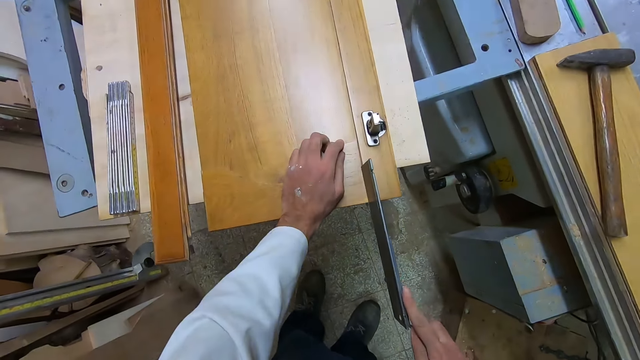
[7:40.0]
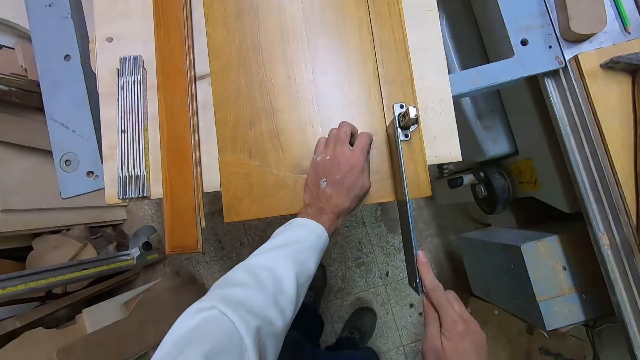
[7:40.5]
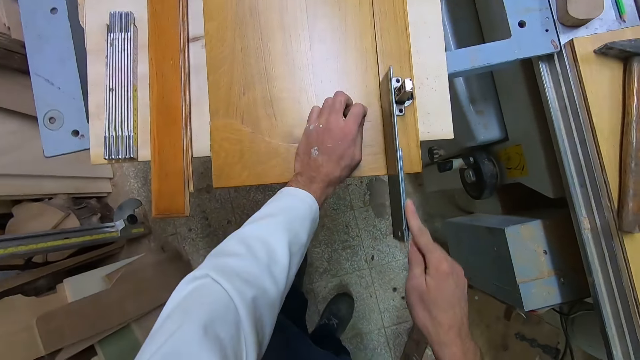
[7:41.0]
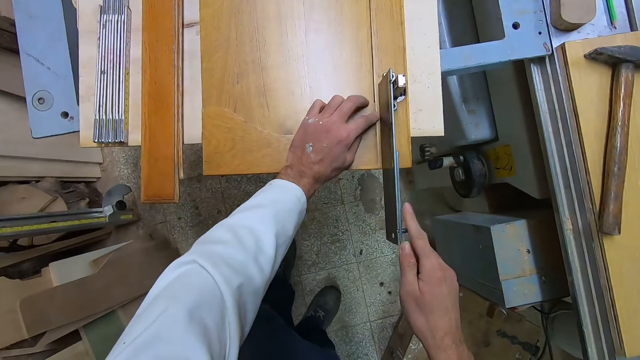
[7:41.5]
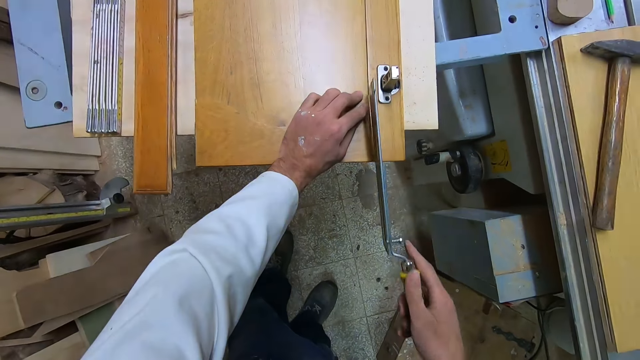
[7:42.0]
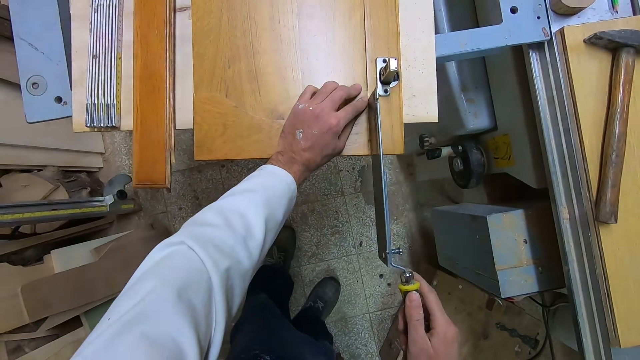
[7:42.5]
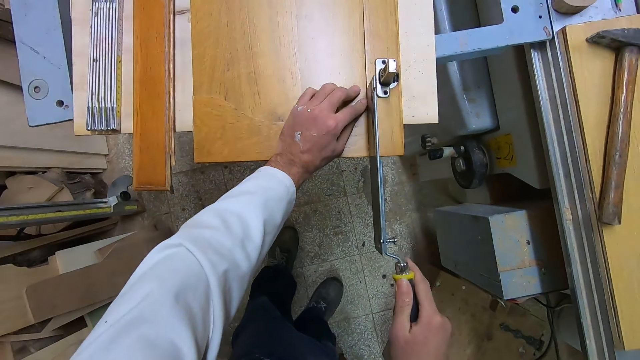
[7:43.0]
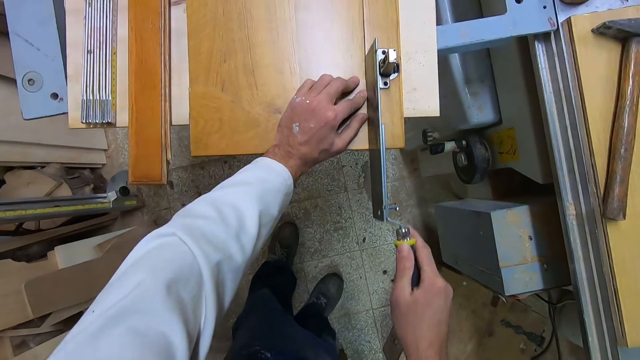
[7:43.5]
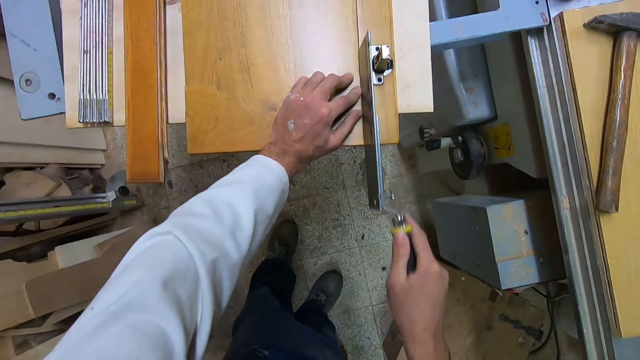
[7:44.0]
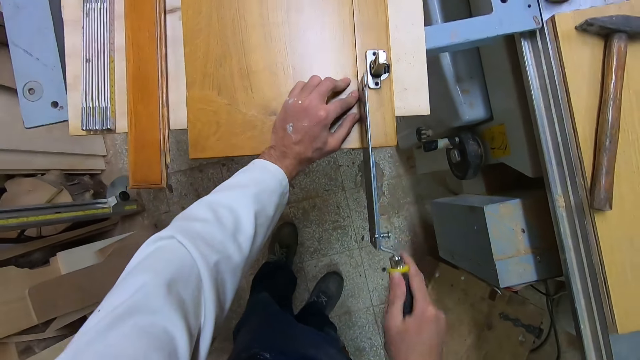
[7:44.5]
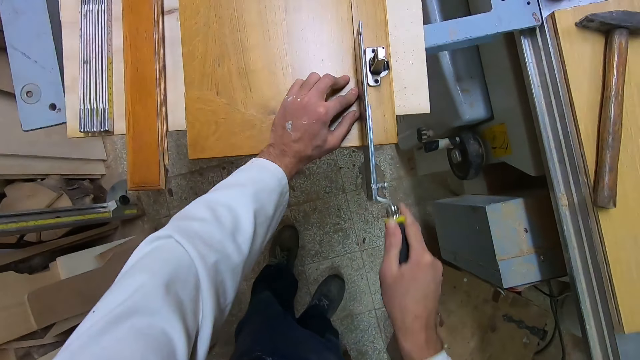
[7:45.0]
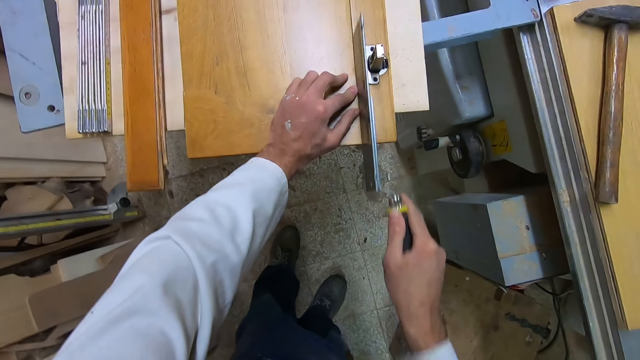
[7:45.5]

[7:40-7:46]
The camera wearer begins to cut the other casing on the frame with the saw knife.

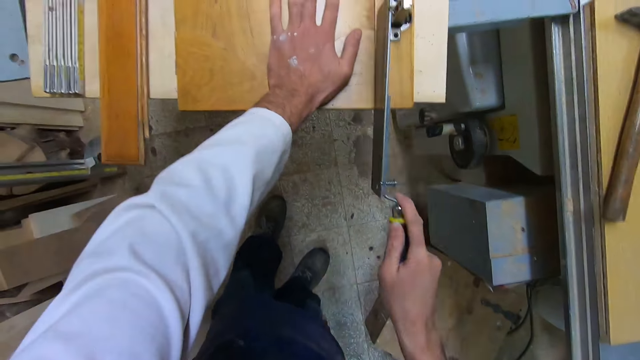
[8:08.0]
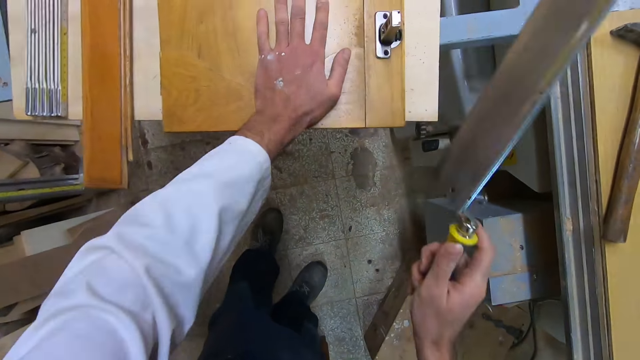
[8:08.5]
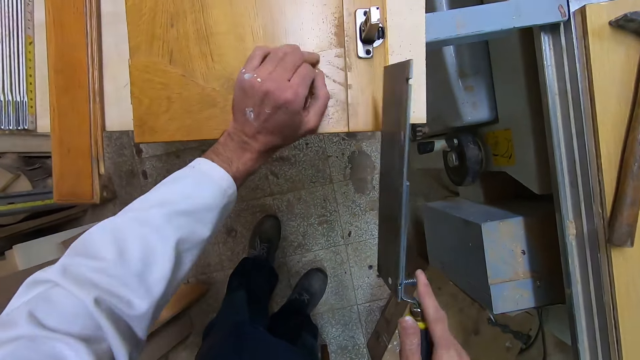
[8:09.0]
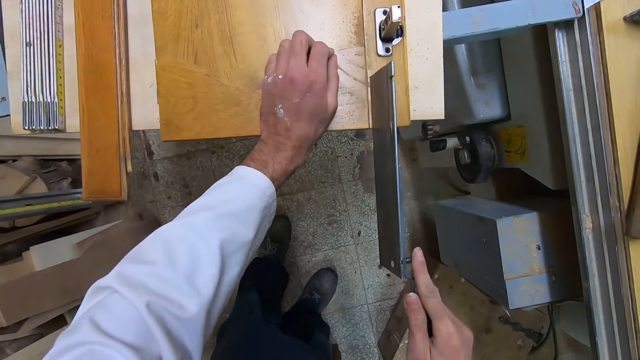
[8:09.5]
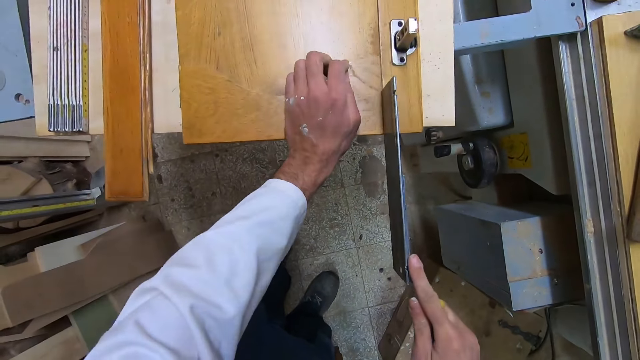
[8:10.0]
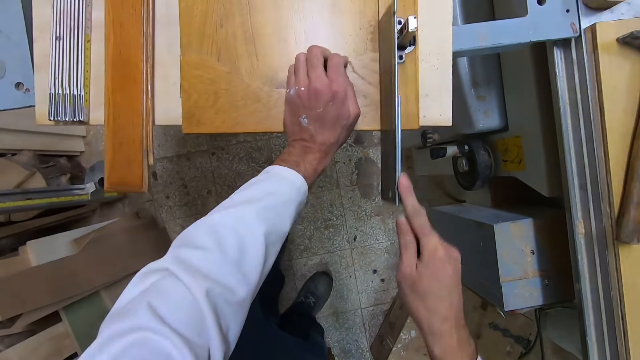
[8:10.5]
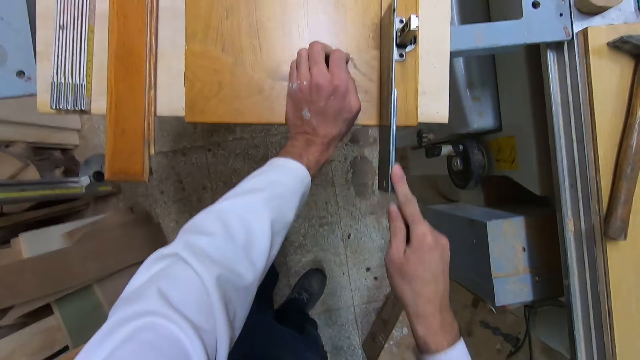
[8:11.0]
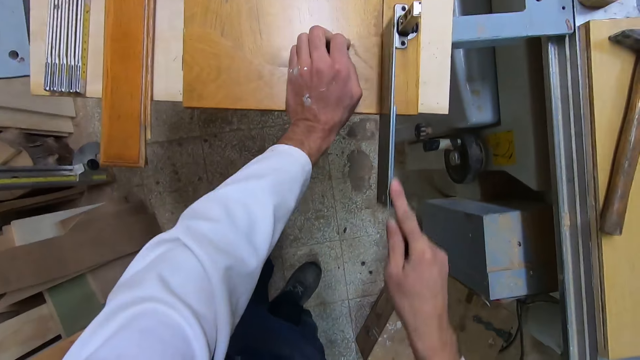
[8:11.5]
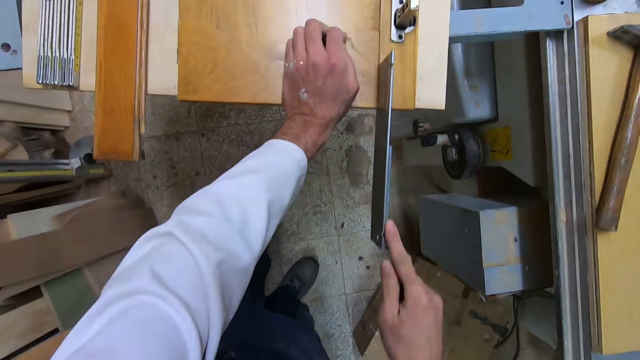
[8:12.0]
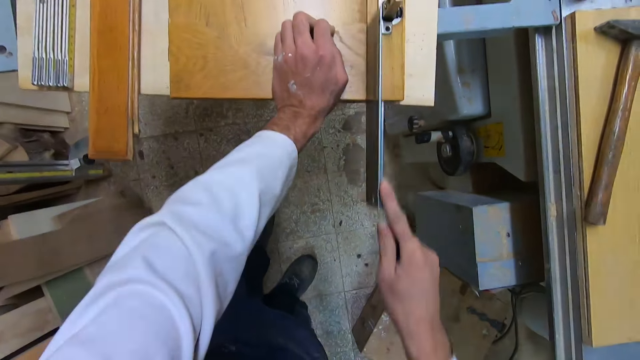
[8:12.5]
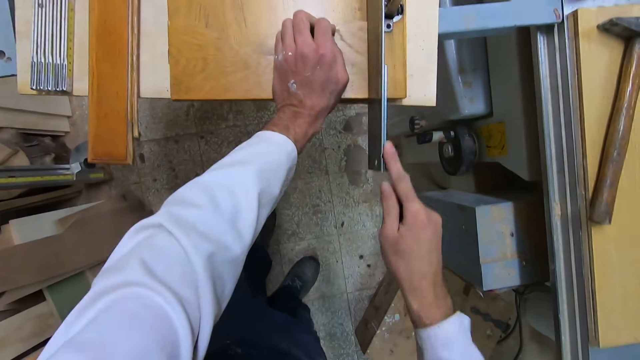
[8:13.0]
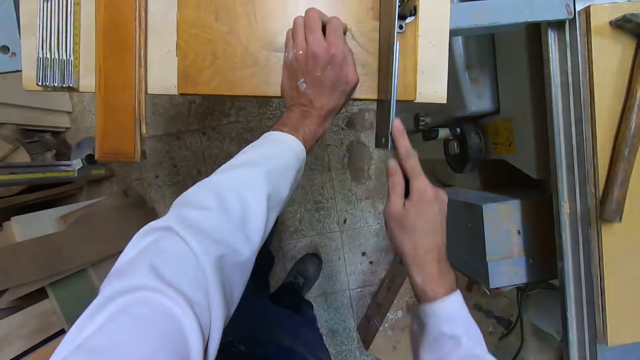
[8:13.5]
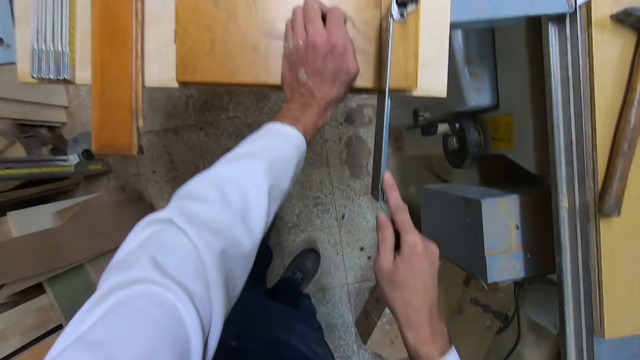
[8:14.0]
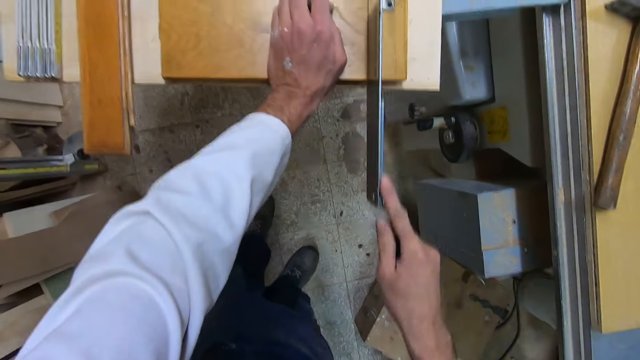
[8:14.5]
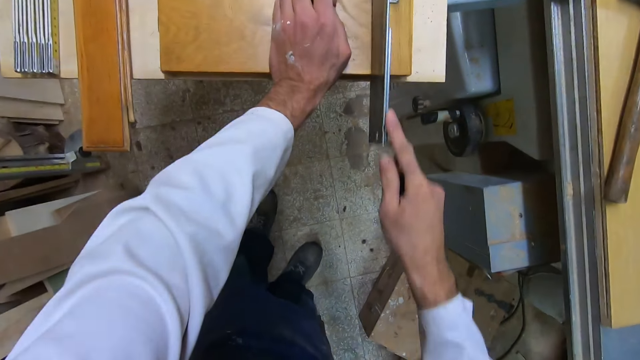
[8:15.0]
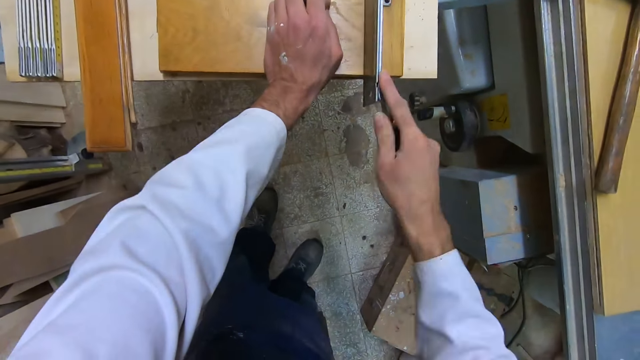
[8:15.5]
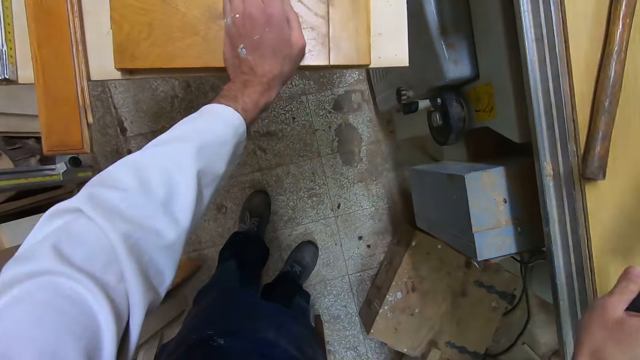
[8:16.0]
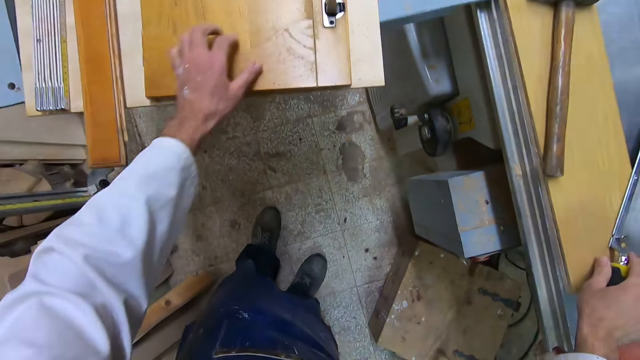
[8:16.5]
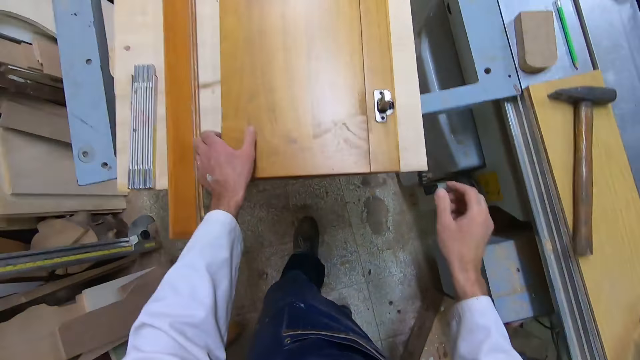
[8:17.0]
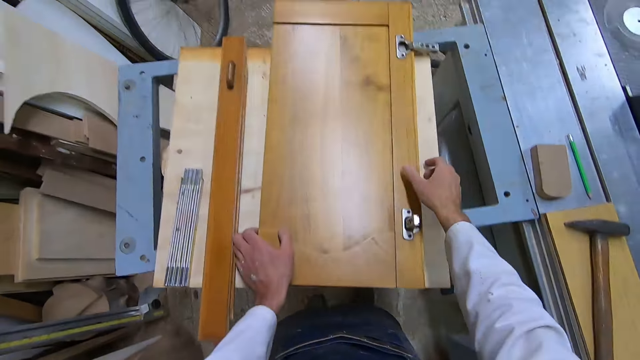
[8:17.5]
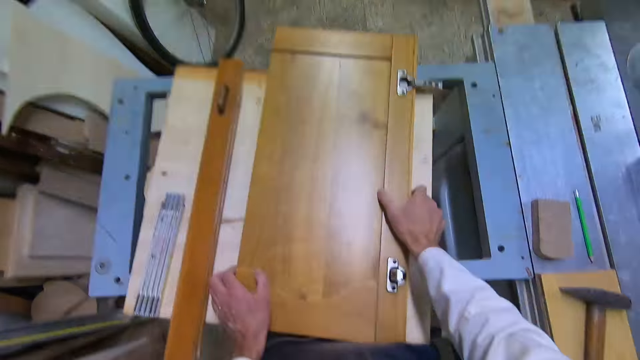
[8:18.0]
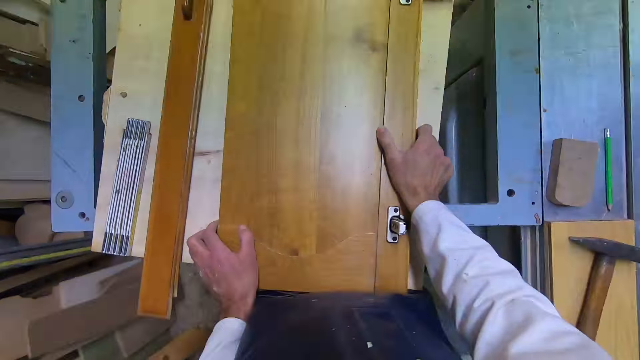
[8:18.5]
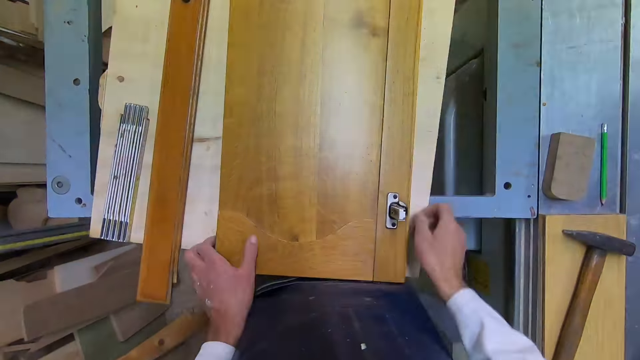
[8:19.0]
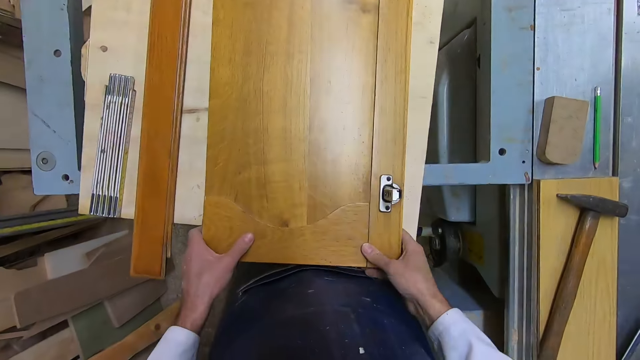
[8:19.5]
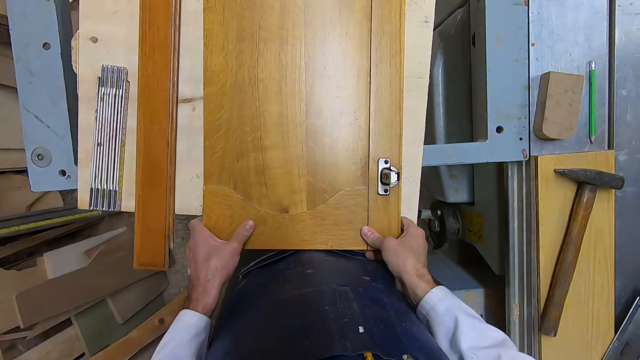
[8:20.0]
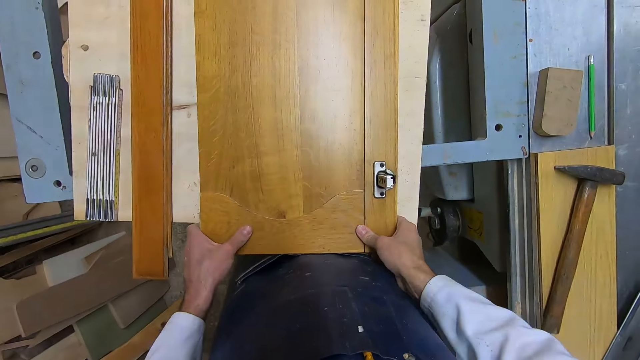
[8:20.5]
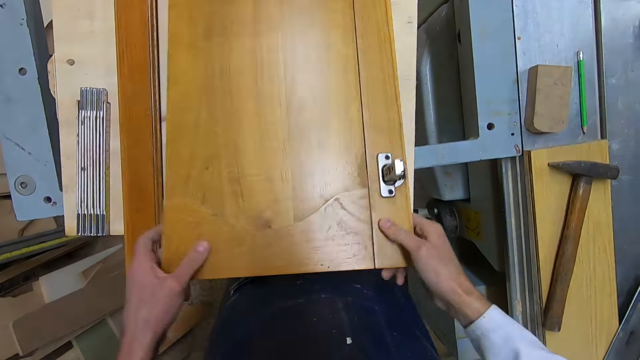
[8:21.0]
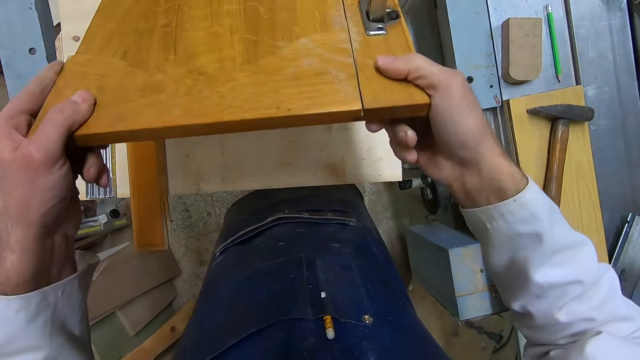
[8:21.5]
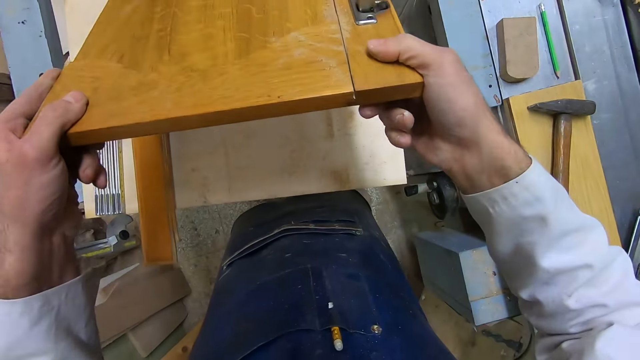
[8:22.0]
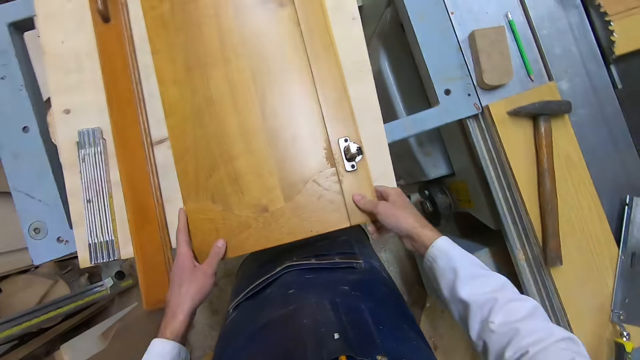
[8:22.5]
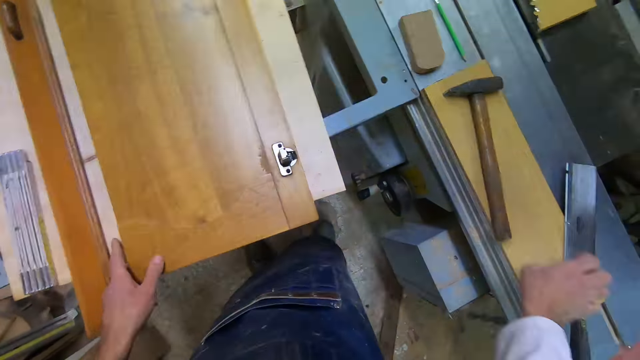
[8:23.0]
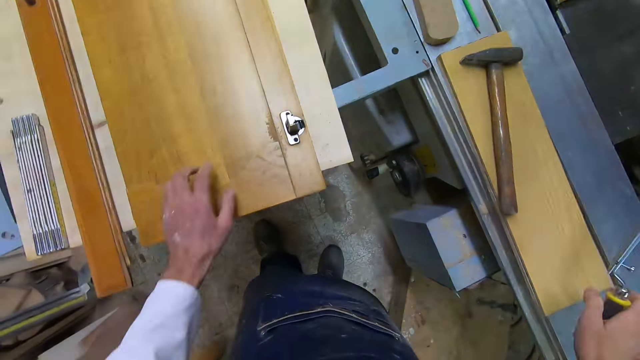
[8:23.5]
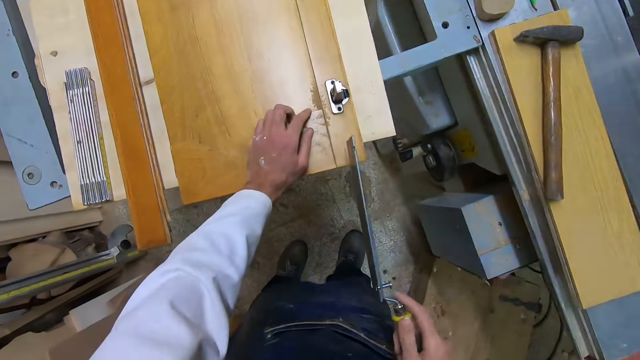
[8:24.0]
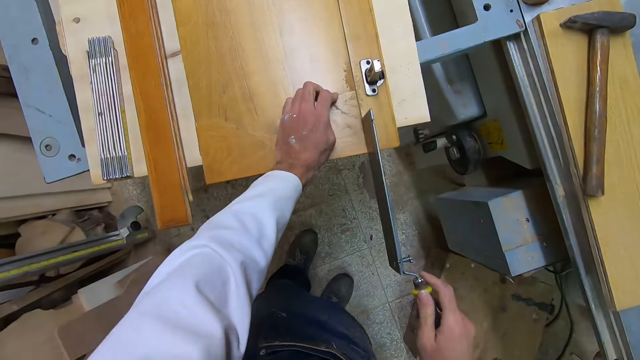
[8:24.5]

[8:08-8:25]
The camera wearer lifts the saw knife or dovetail saw up. He cuts the door with the saw knife. He drops the dovetail saw on the table to his right. He adjusts the frame on the table in front of him. He holds the door. He lifts the frame. He drops the frame. He picks up the dovetail saw.
